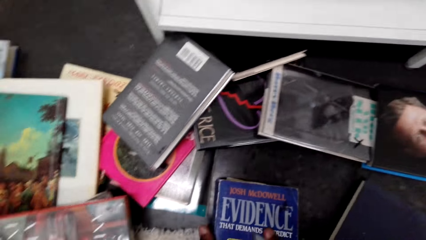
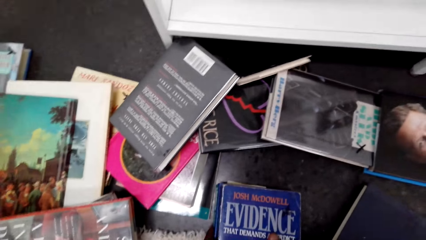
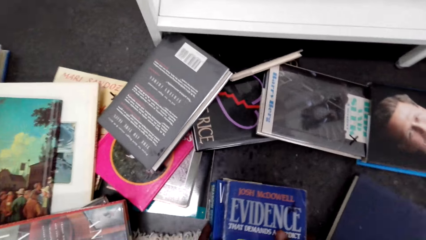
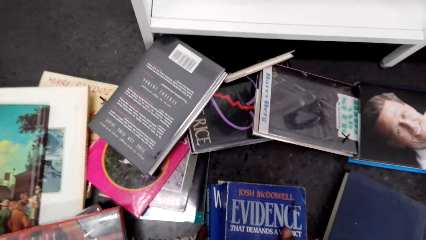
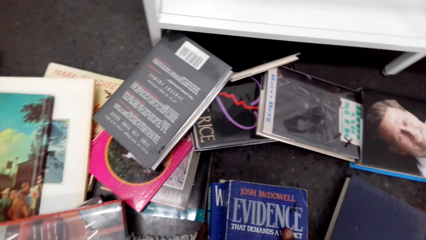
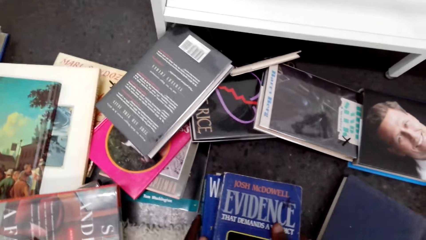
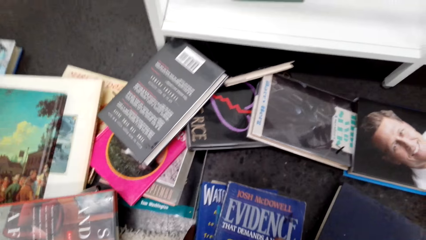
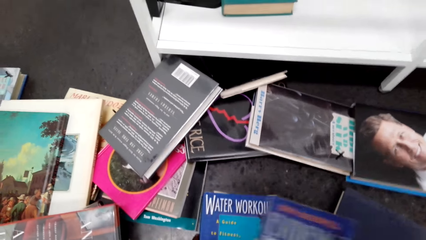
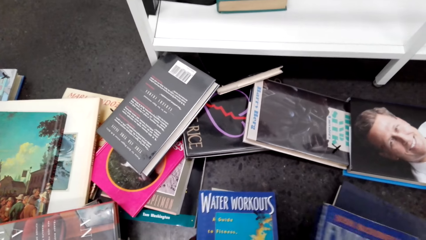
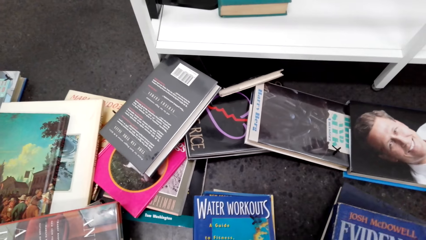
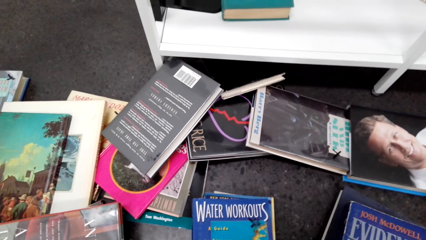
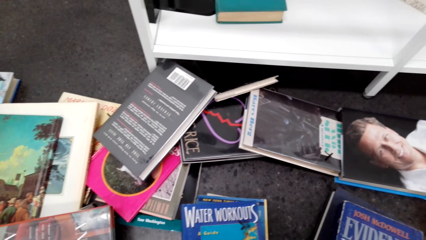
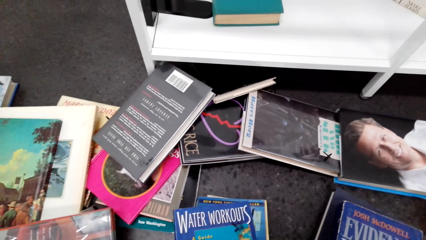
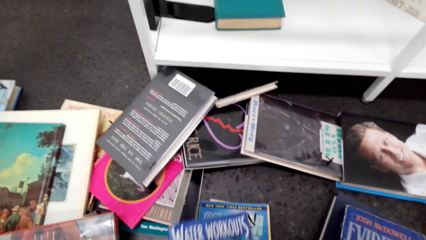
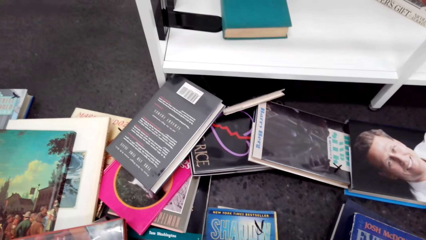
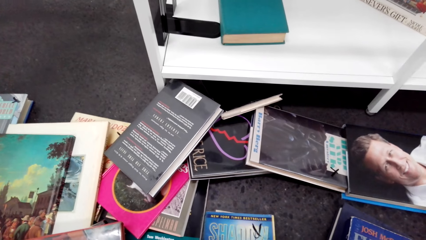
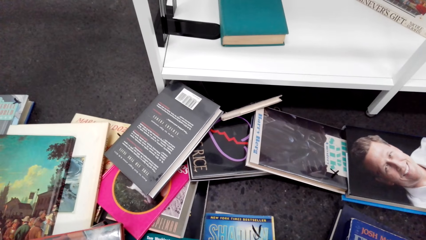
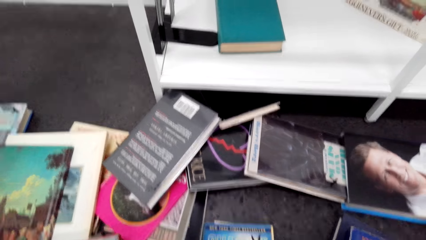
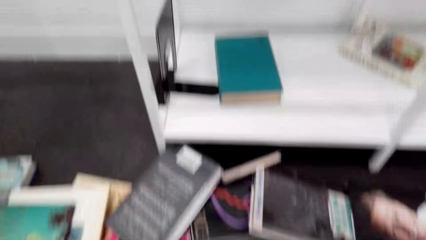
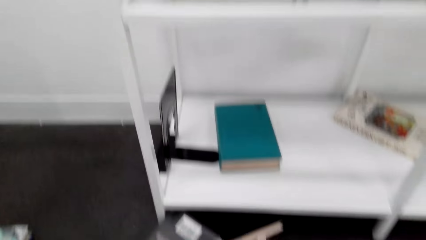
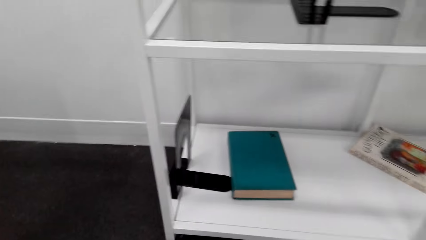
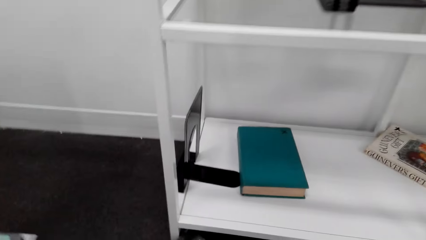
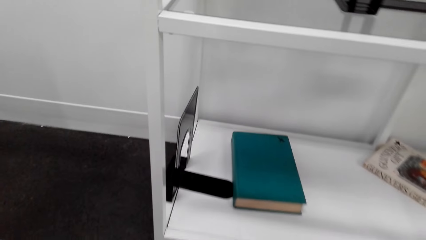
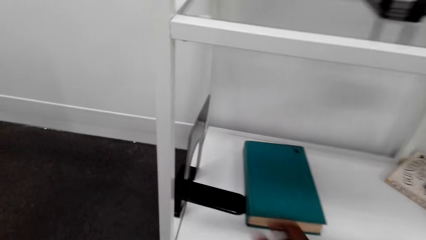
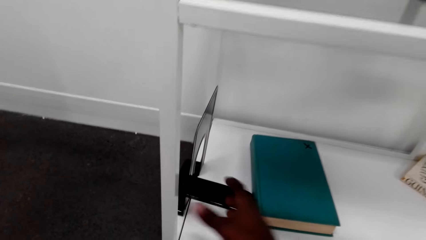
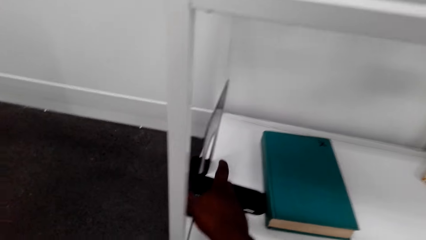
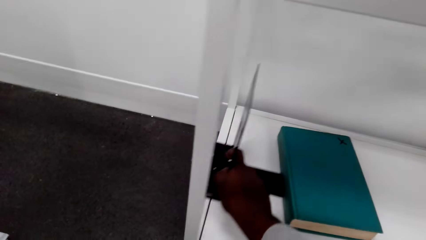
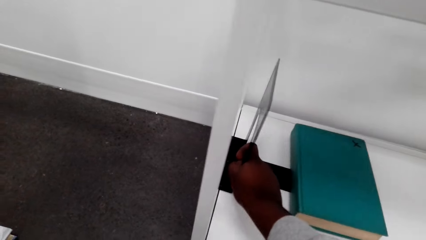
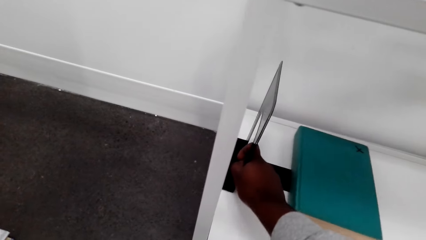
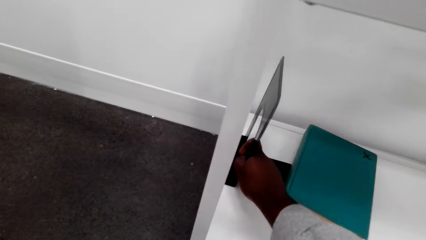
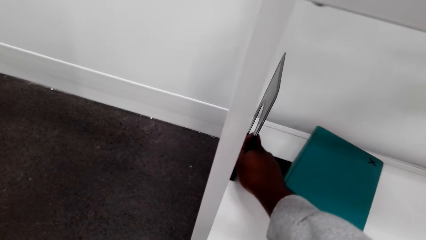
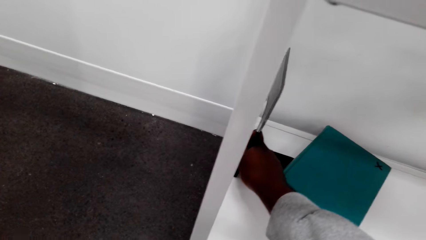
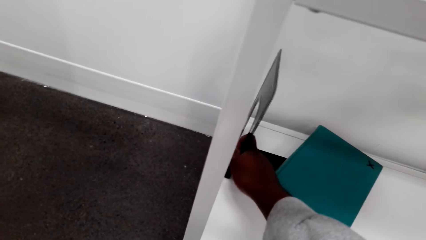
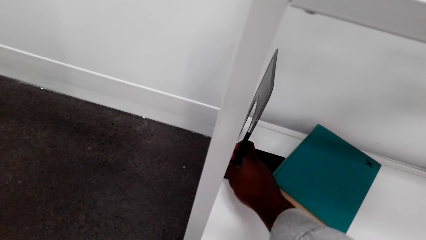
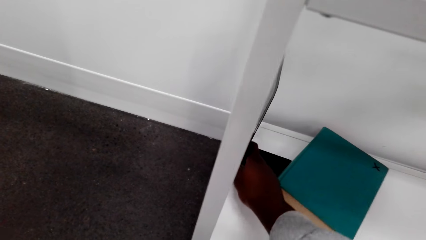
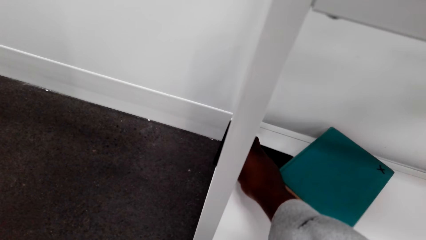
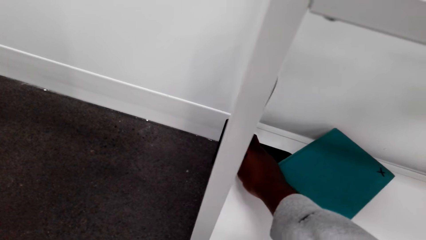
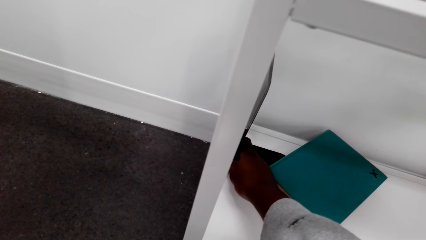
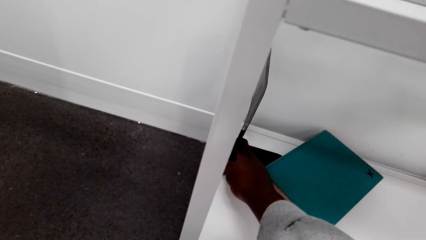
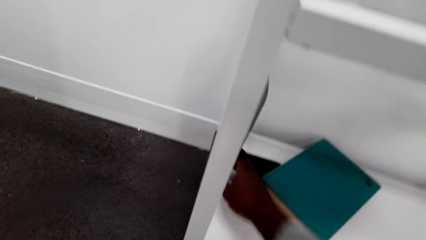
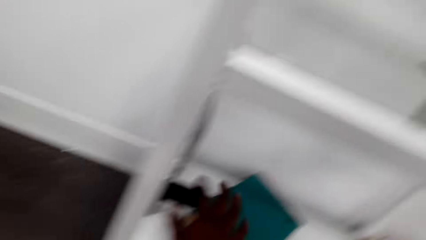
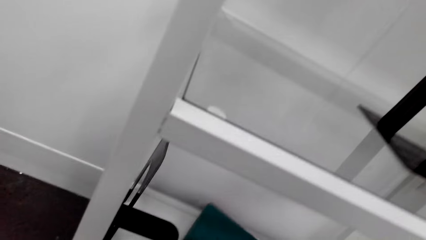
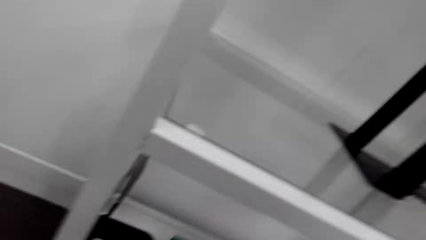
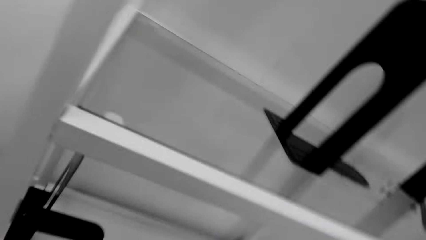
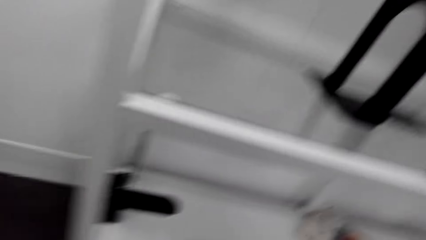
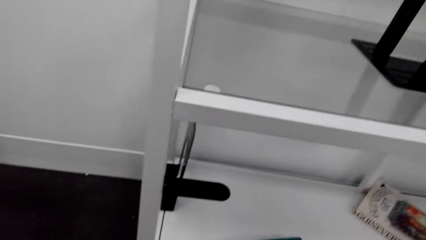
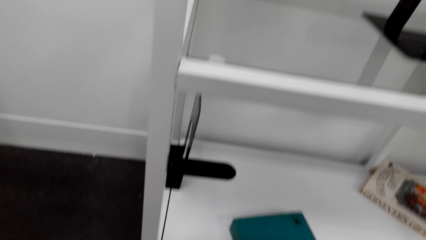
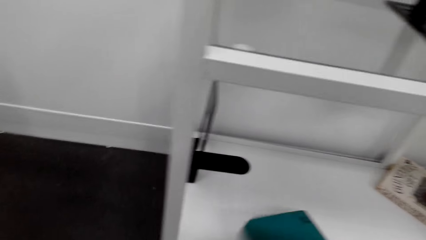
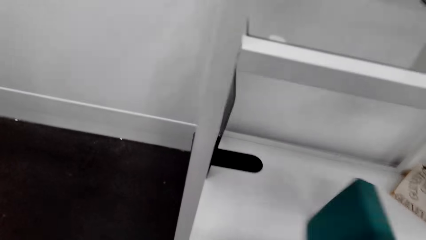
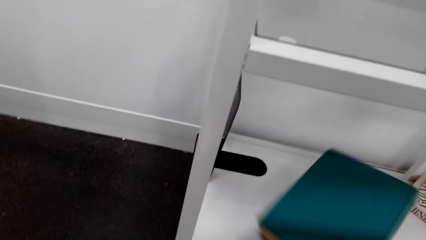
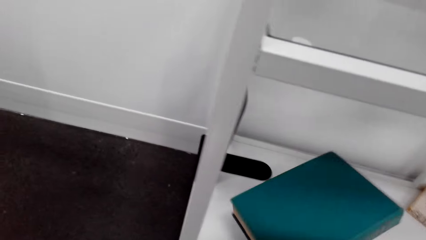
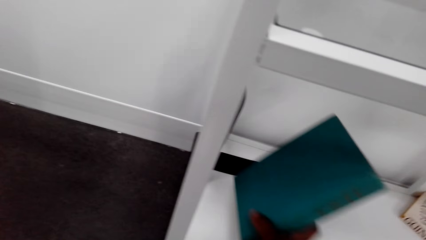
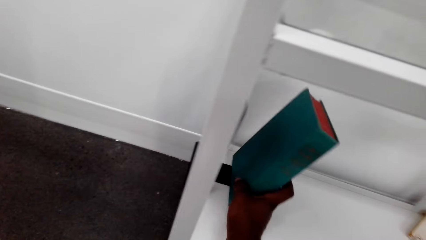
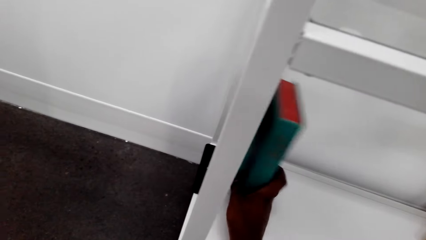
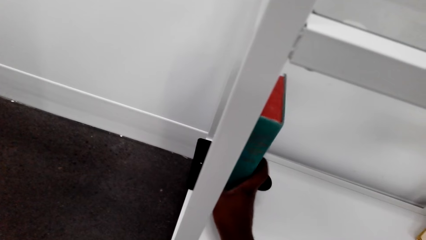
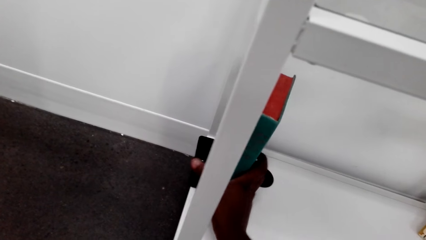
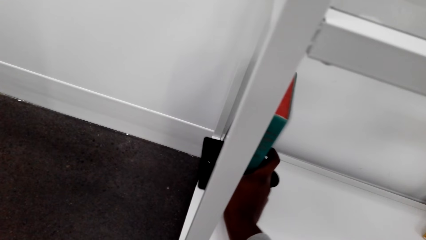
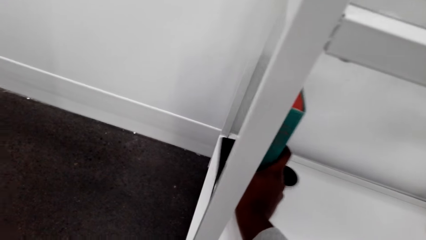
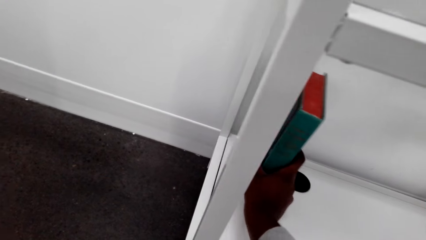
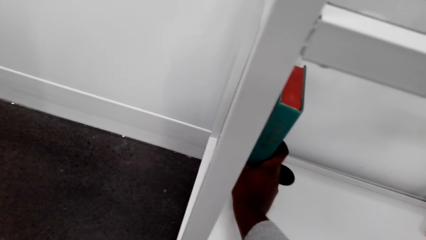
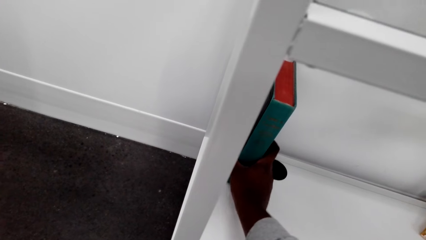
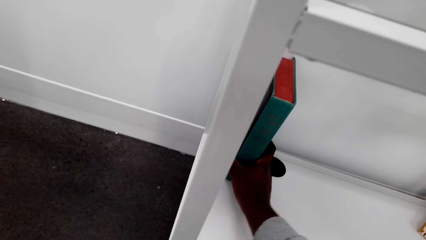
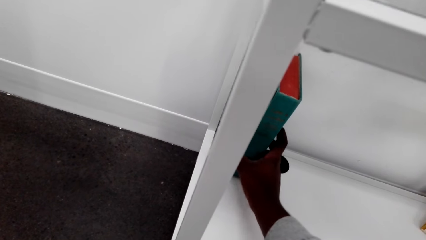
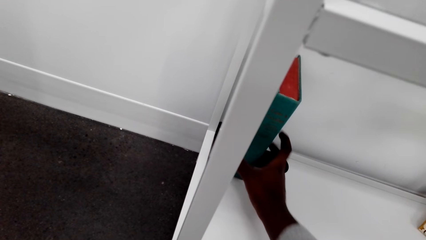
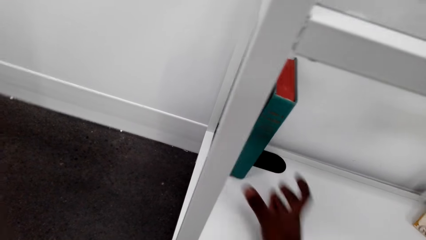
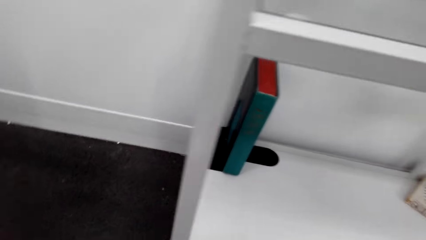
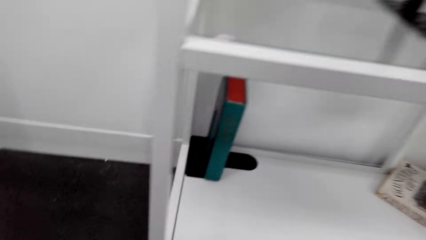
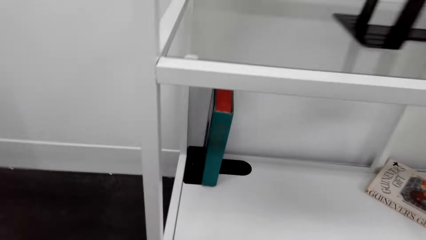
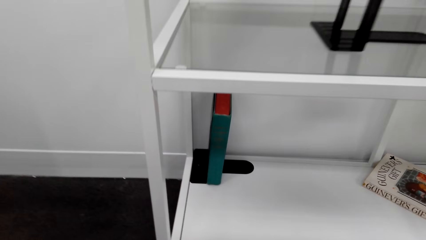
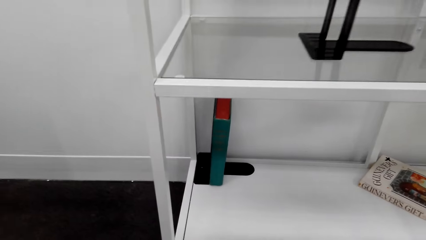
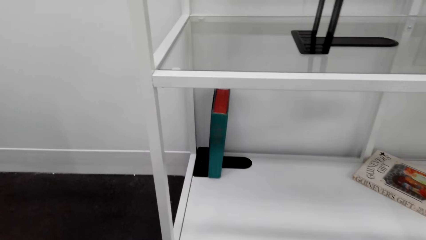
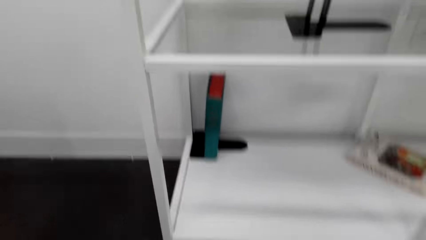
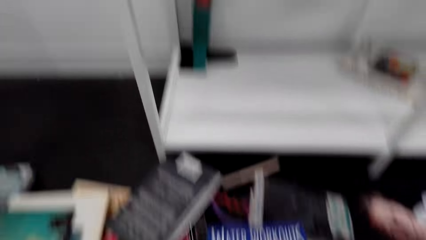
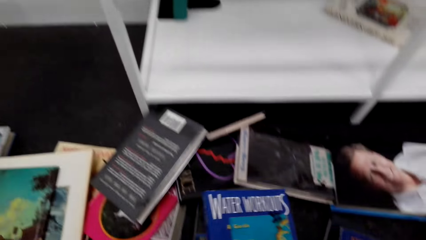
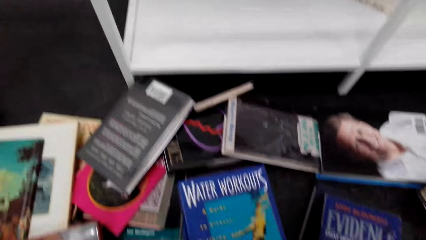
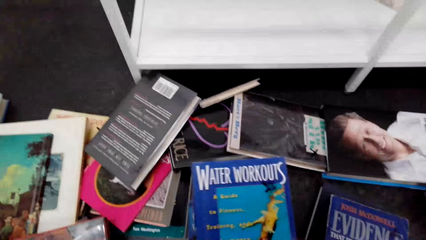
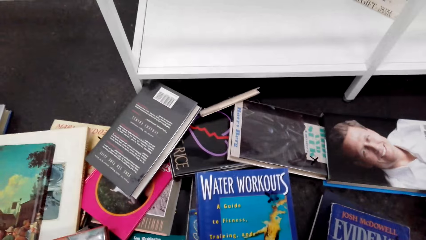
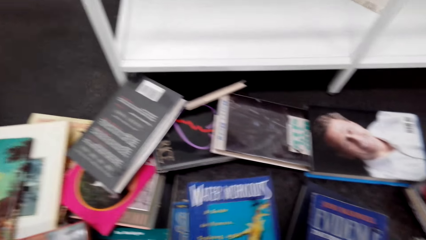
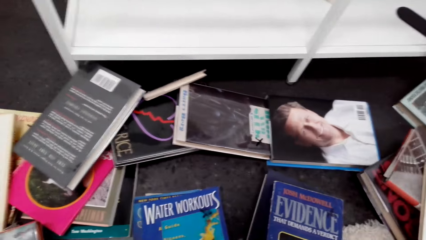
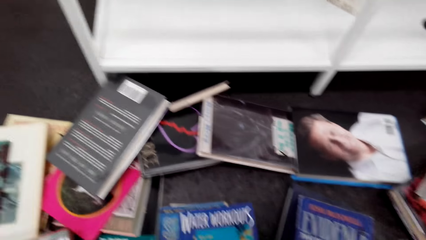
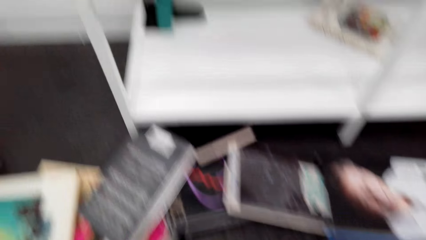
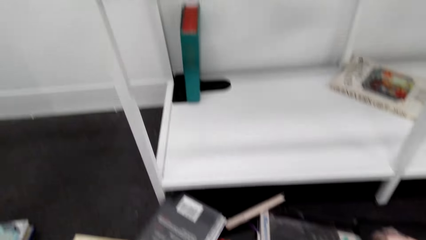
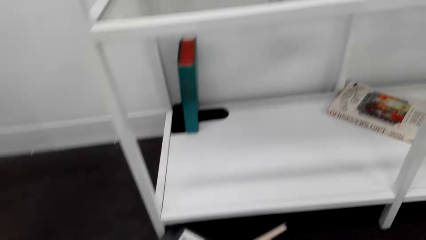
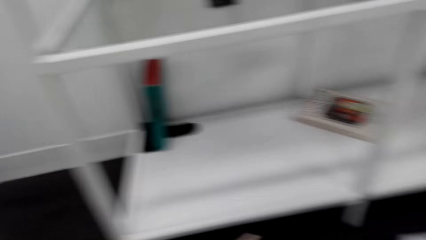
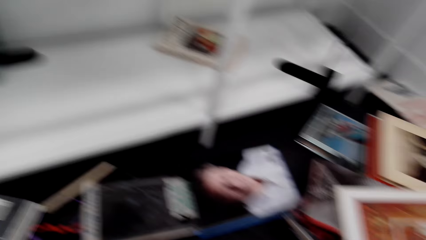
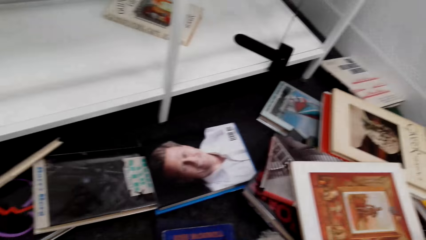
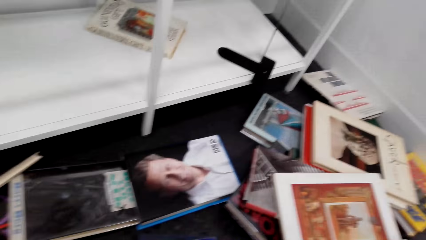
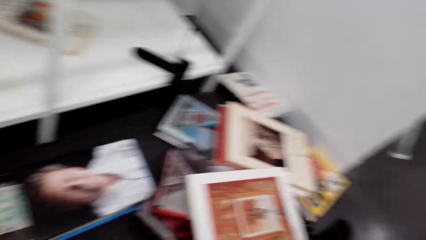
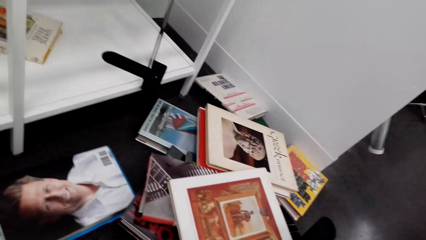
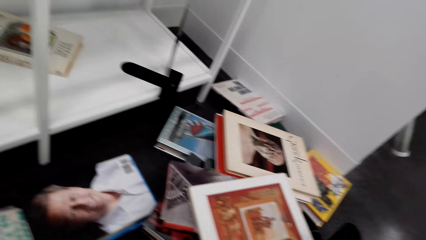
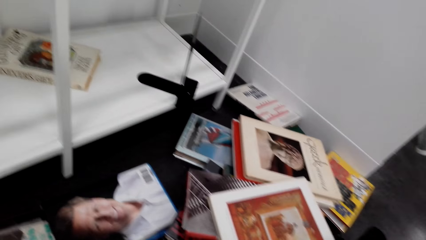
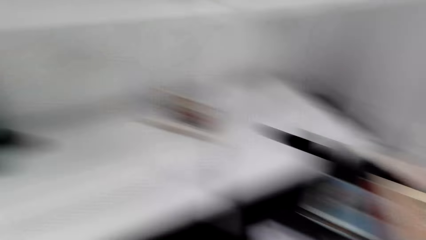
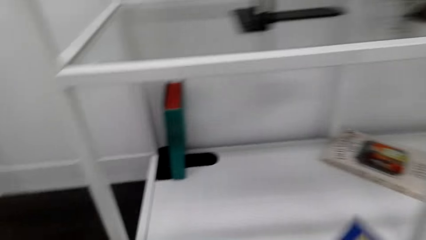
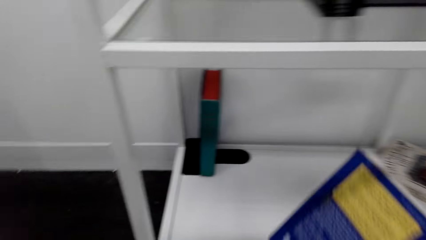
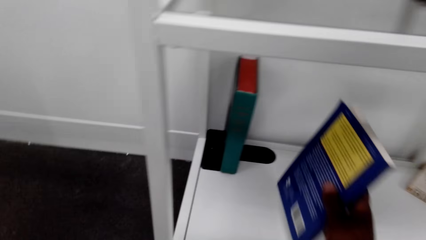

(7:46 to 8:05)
The camera wearer checks books on the floor. They look for a book. They adjust the book easel on the shelf. They push the book end stand. They take a book. They arrange books on the book easel on the shelf. They place the book on the book end stand. They pick up a book. They look around.
